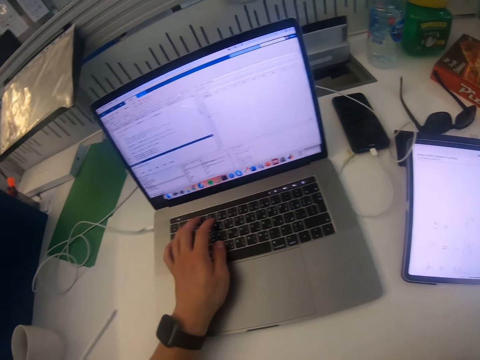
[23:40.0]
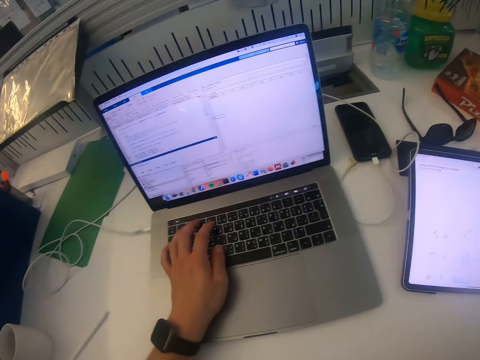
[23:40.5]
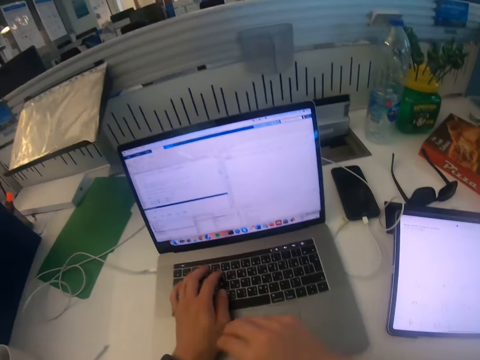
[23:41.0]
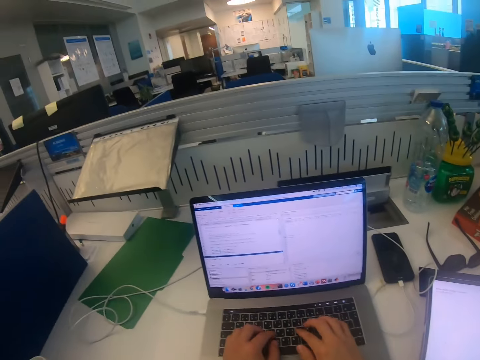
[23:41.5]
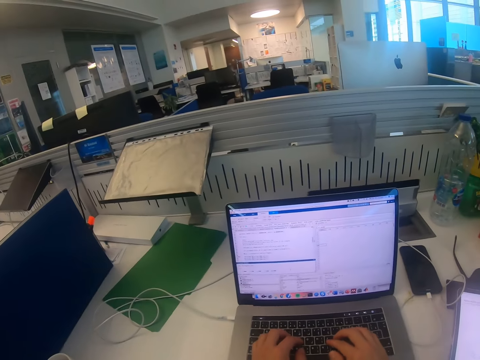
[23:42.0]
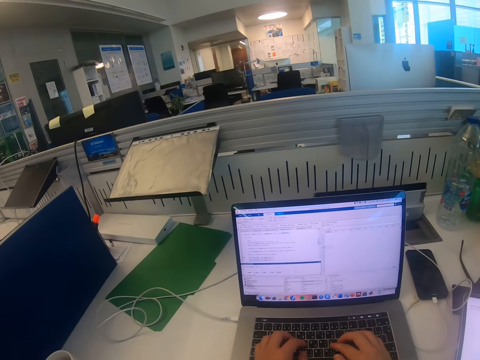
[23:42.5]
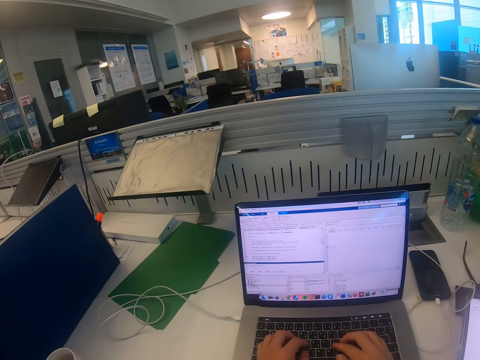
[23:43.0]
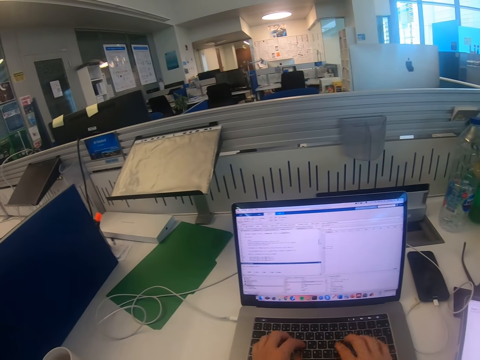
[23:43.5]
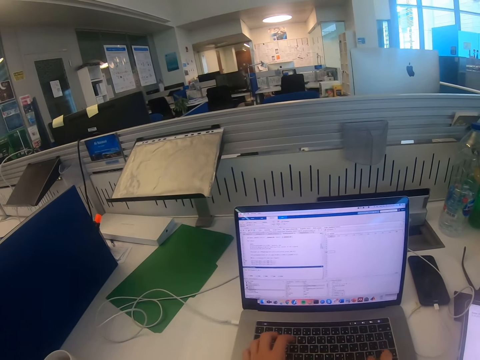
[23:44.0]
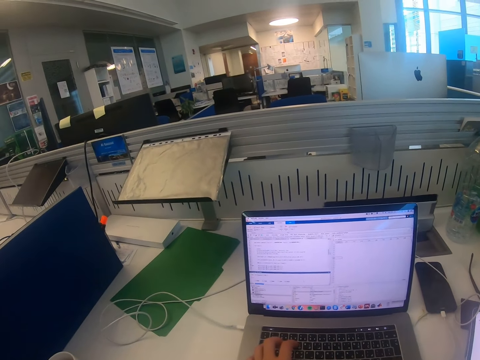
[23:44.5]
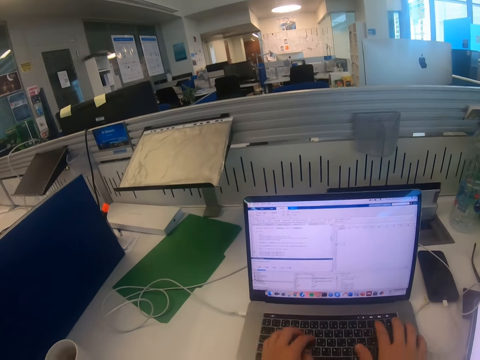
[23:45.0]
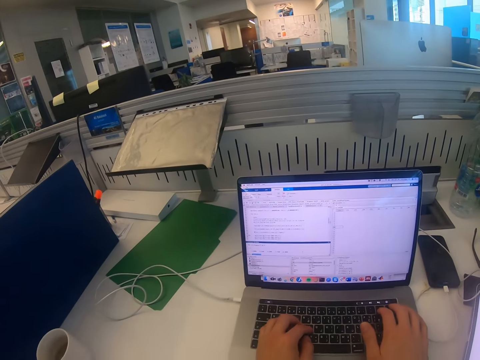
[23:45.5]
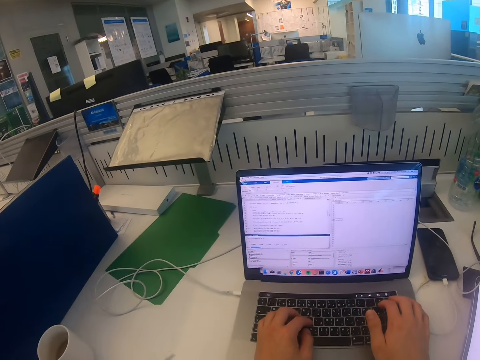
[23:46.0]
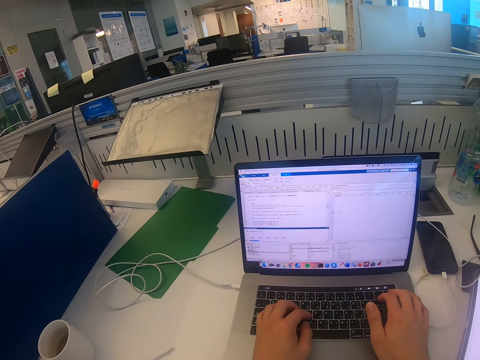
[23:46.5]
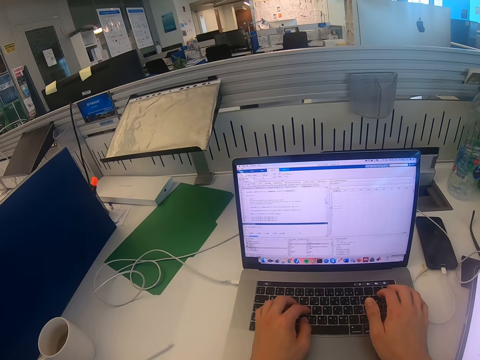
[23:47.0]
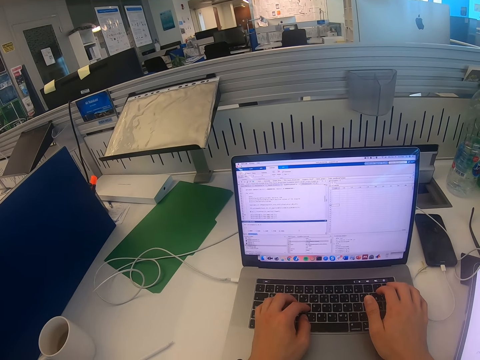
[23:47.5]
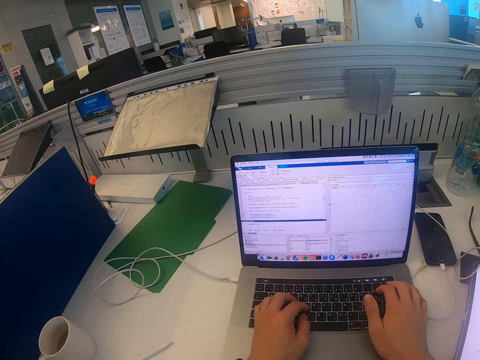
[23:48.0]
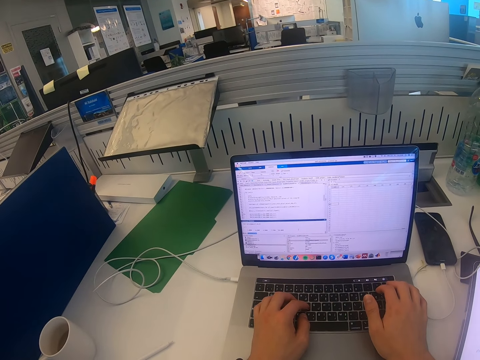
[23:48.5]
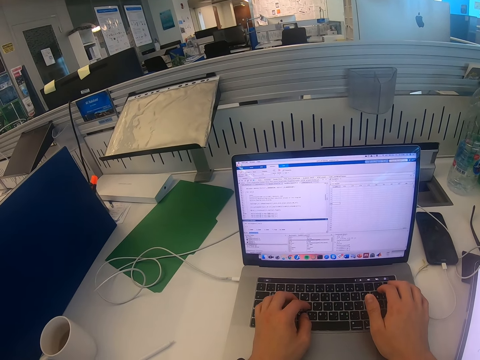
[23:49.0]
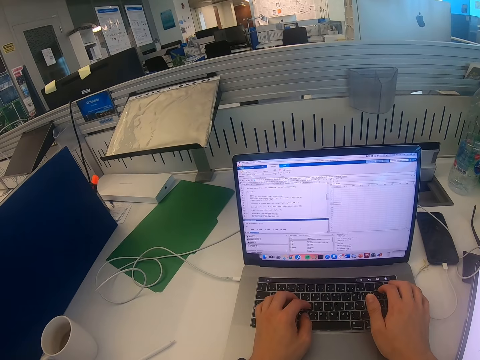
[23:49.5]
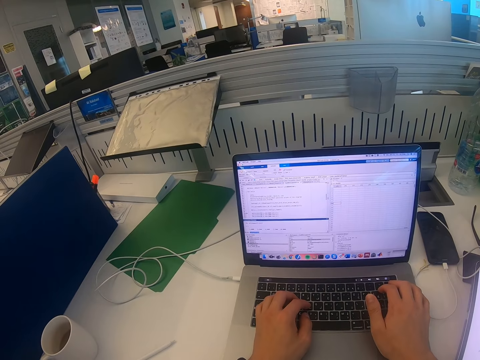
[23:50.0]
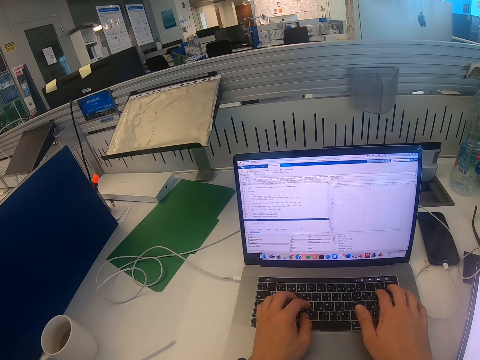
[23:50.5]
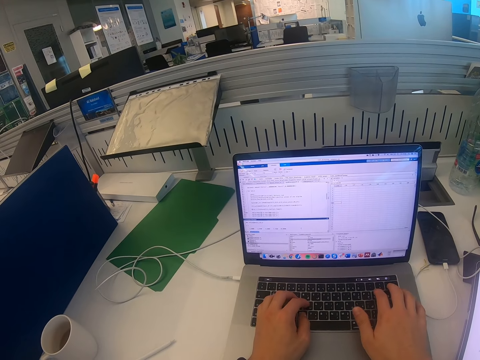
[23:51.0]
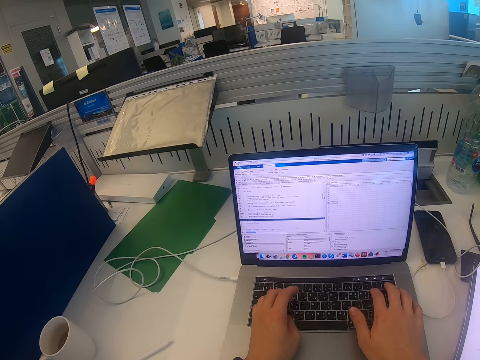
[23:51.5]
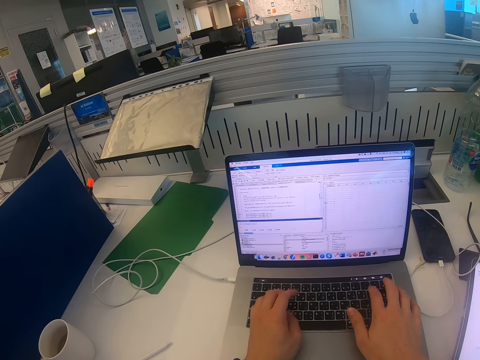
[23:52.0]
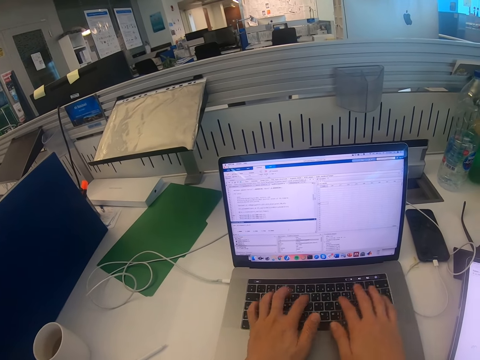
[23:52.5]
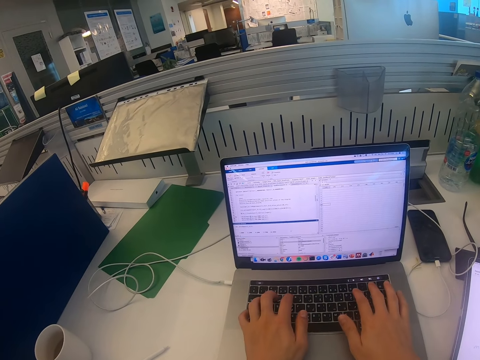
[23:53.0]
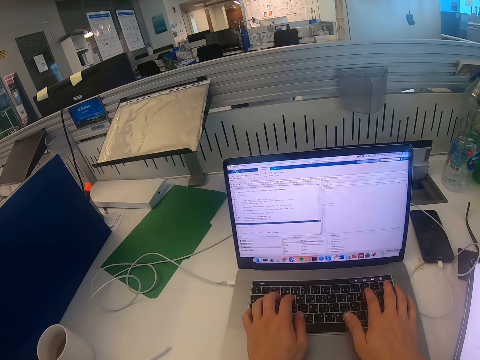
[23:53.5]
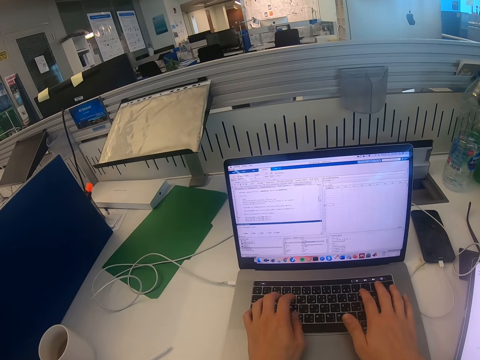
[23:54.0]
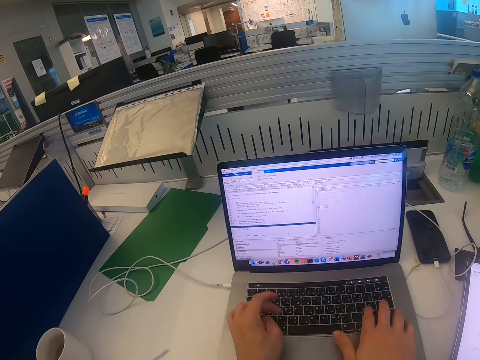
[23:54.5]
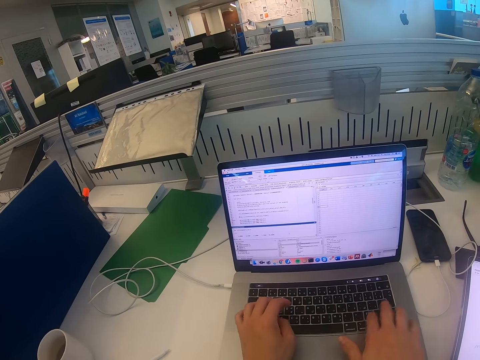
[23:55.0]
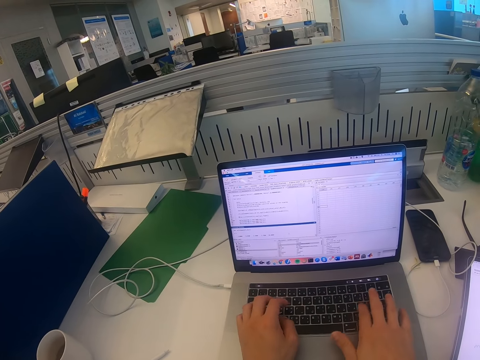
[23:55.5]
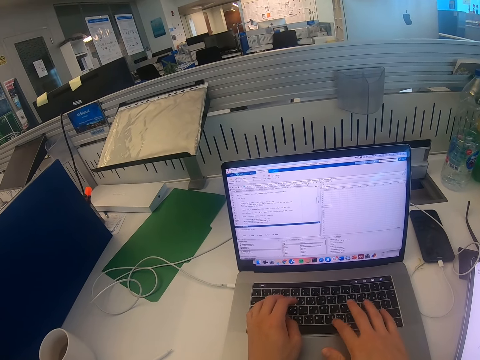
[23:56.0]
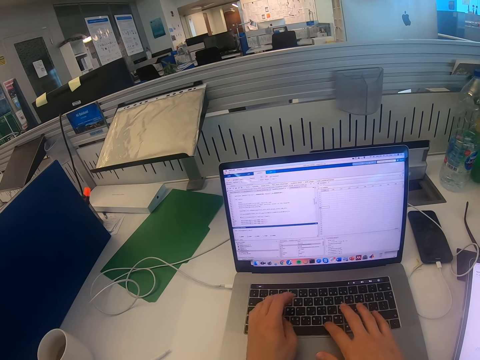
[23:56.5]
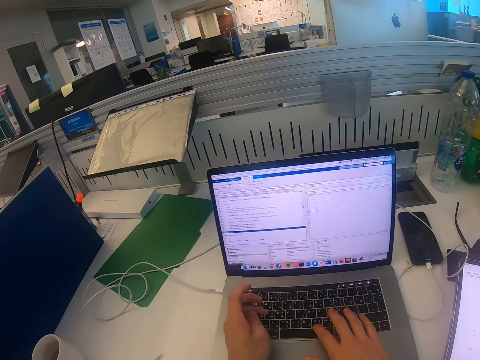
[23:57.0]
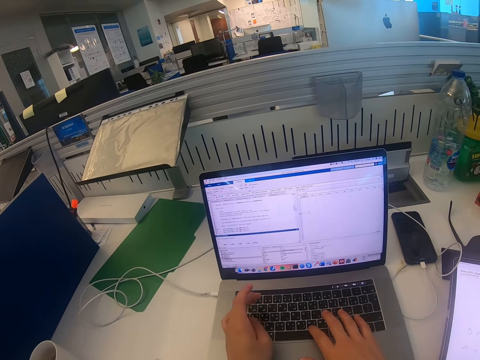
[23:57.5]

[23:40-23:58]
The camera wearer operates the laptop. They look at the laptop. They type on the laptop.

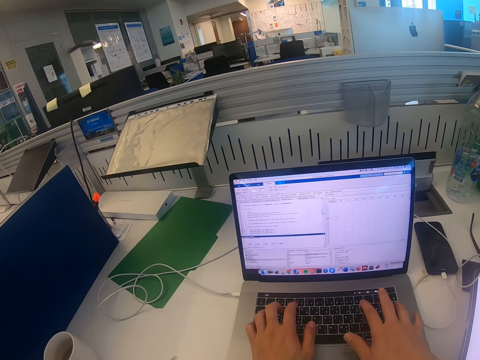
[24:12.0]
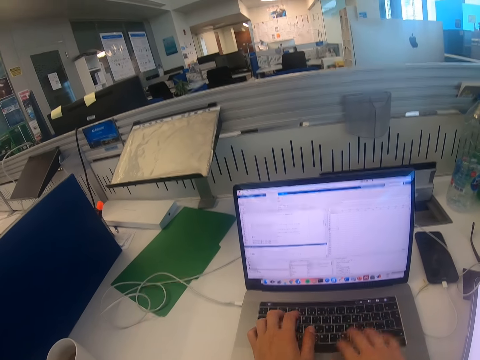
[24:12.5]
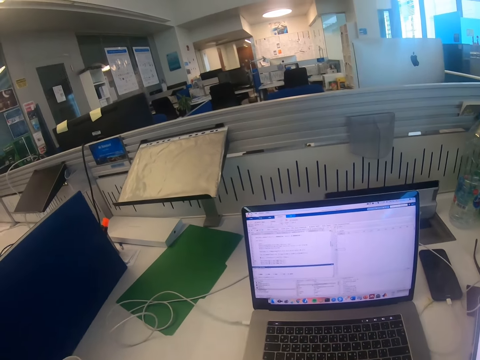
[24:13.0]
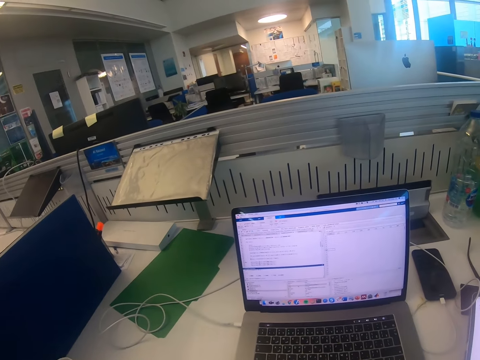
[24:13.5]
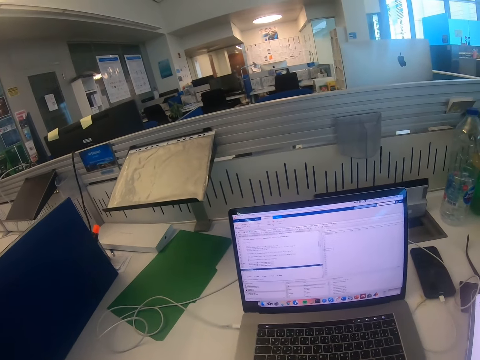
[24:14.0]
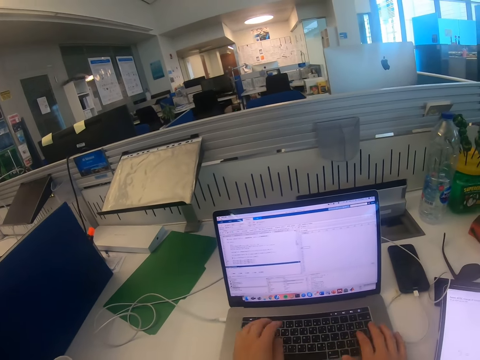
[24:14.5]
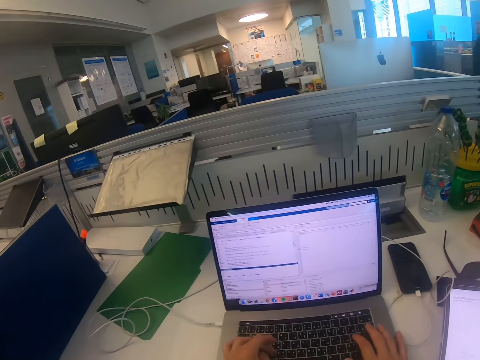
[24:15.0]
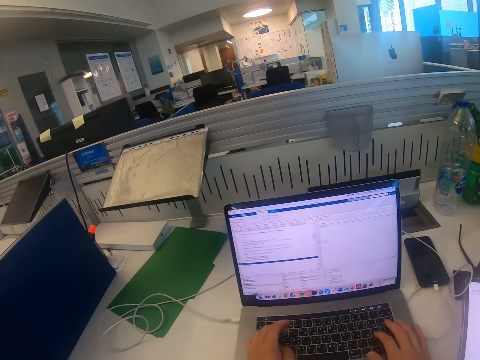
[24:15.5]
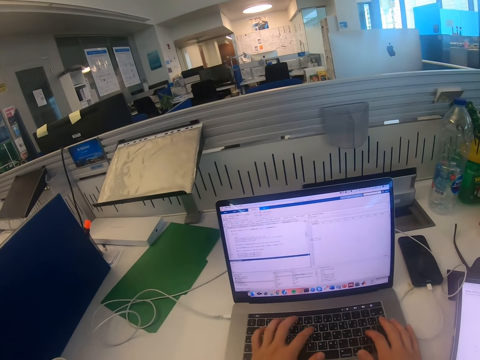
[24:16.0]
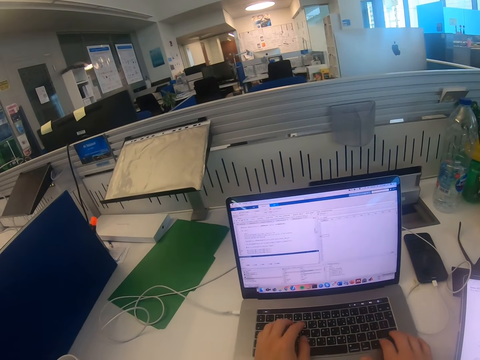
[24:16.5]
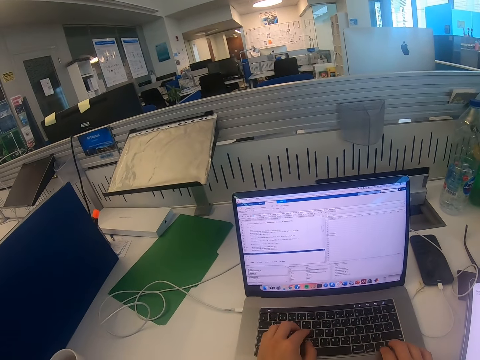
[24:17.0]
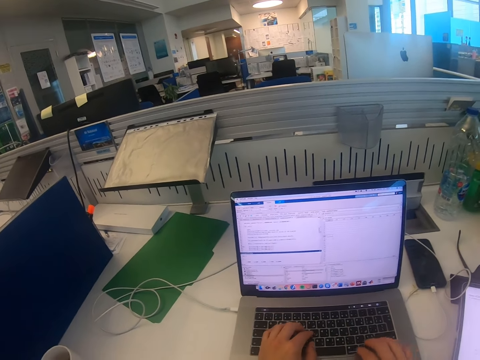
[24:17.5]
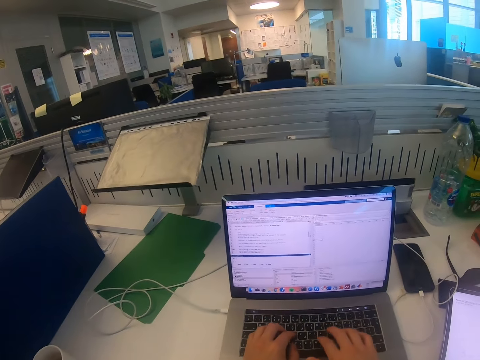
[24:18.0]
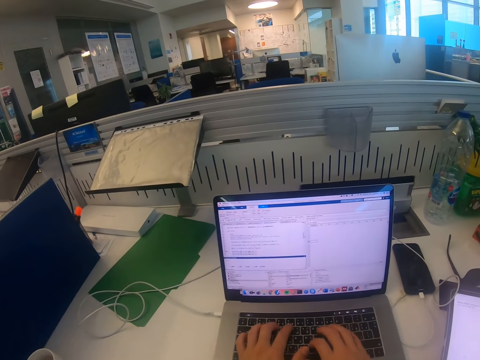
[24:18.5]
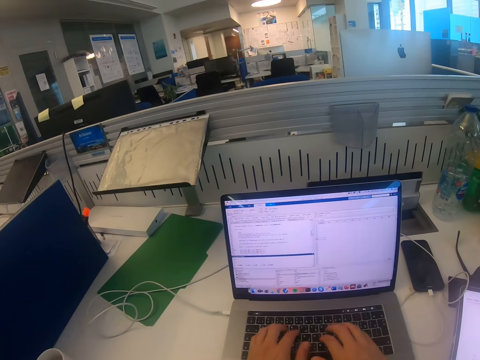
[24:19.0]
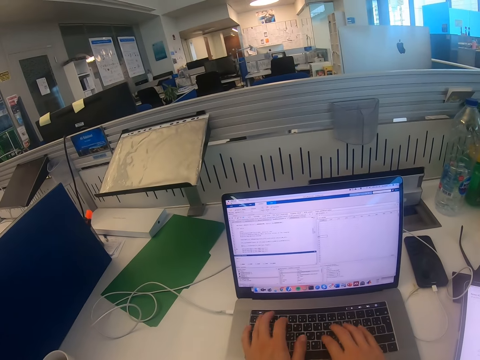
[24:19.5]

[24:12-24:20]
The camera wearer looks at the laptop. They type on the laptop.
